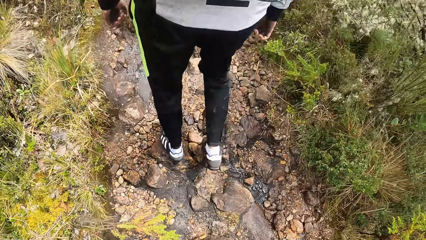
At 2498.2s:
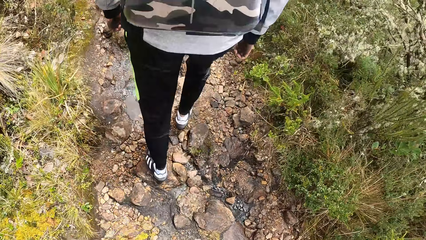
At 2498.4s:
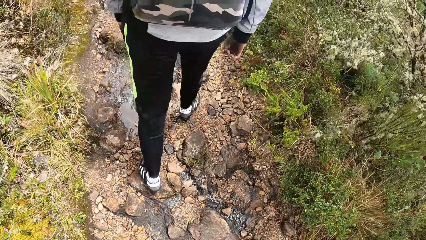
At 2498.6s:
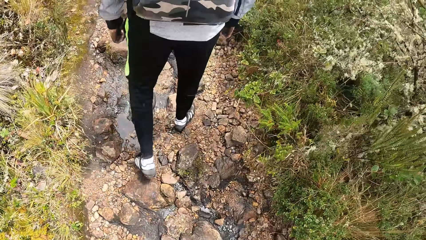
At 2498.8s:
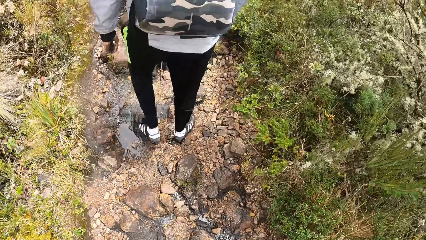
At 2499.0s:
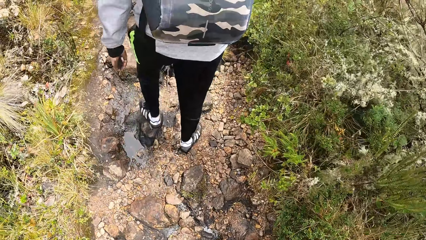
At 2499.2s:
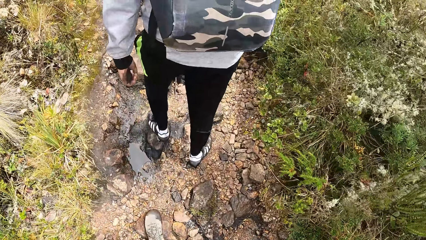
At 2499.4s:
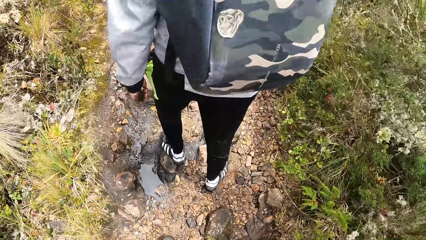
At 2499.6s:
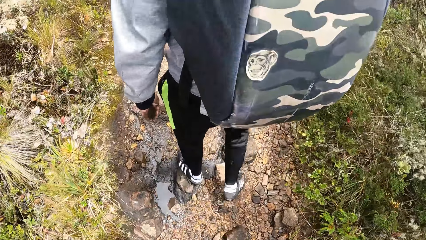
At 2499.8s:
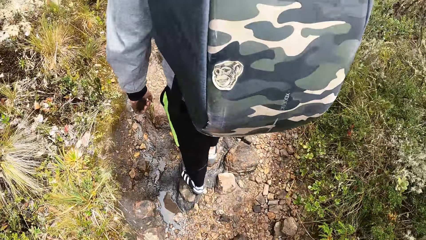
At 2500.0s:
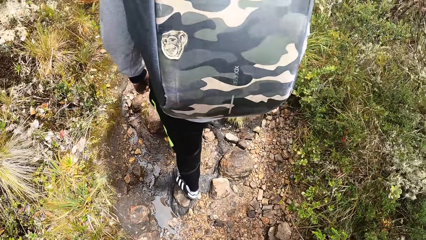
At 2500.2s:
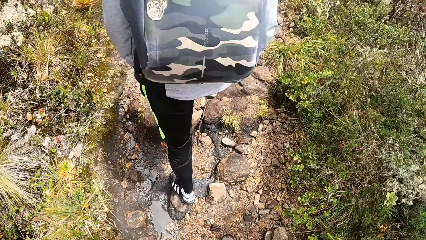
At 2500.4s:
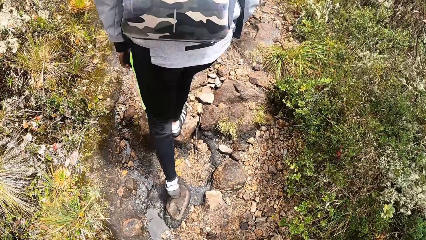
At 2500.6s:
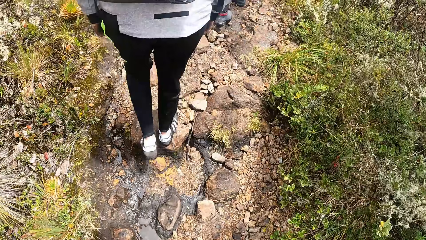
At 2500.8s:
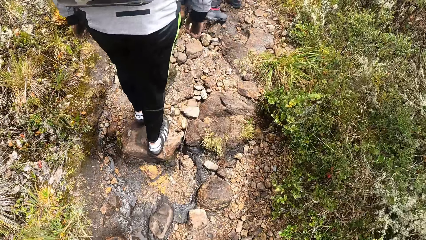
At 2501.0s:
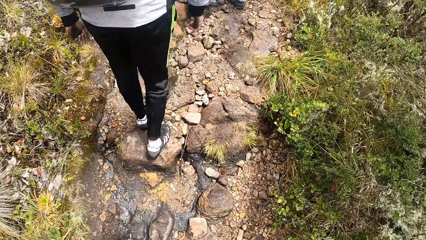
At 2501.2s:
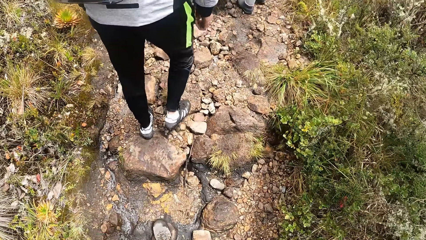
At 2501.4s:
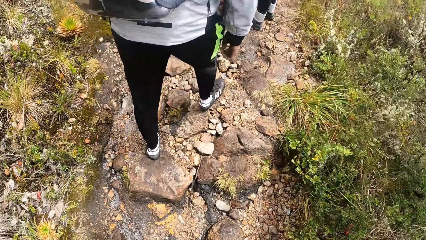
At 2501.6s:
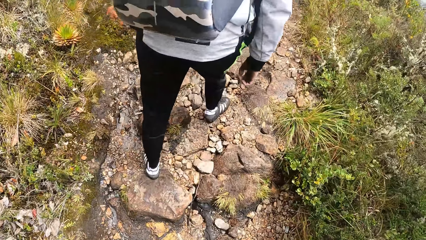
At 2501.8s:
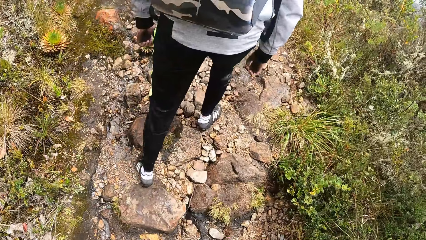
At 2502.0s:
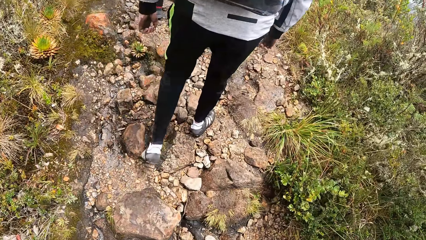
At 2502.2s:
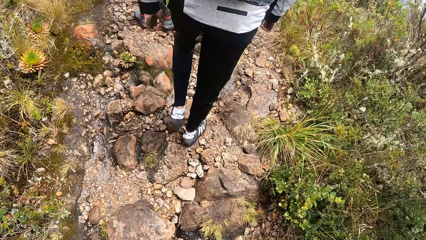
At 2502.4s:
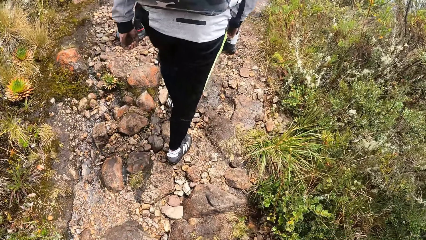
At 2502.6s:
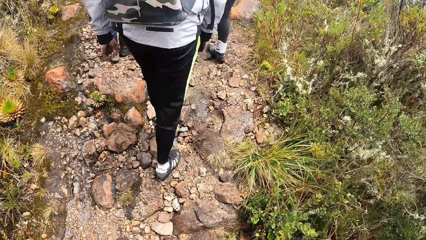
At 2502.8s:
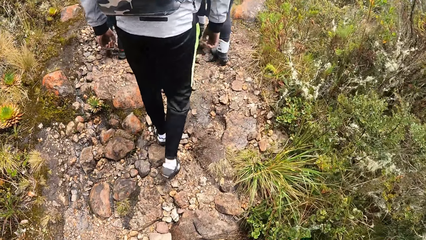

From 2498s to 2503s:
The camera wearer walks in the park.

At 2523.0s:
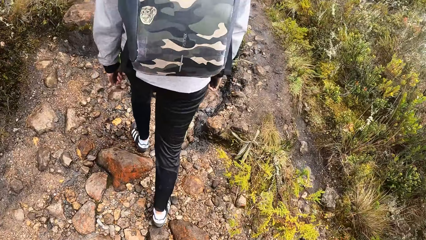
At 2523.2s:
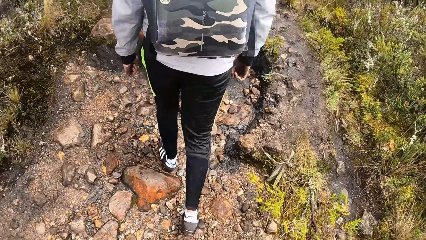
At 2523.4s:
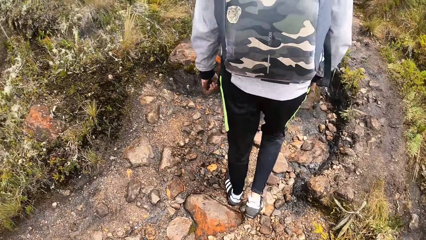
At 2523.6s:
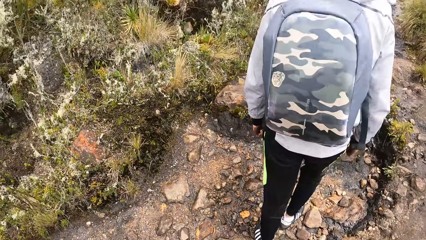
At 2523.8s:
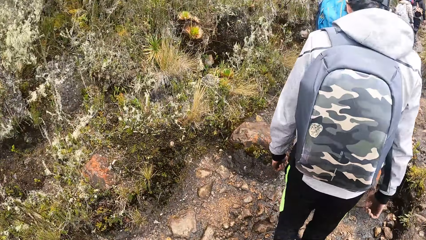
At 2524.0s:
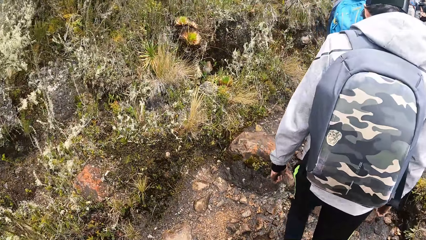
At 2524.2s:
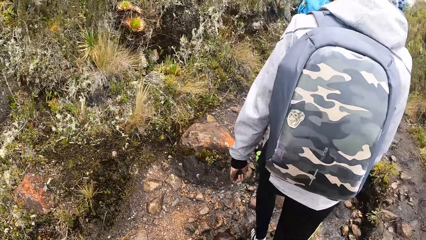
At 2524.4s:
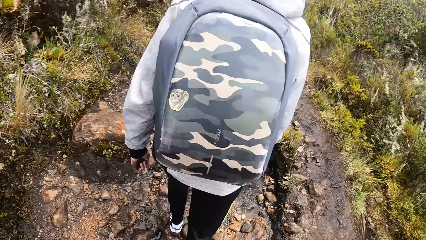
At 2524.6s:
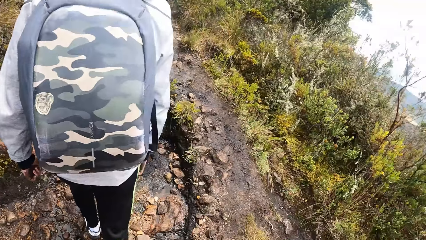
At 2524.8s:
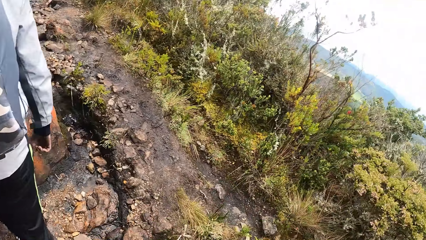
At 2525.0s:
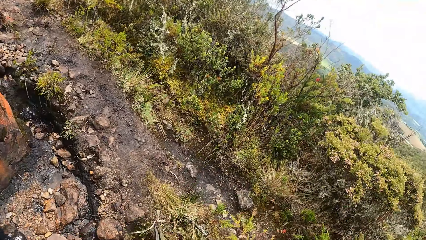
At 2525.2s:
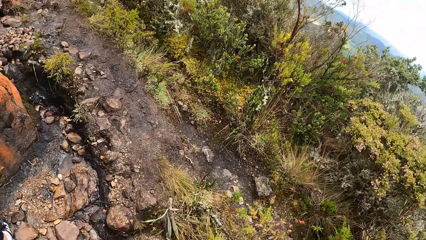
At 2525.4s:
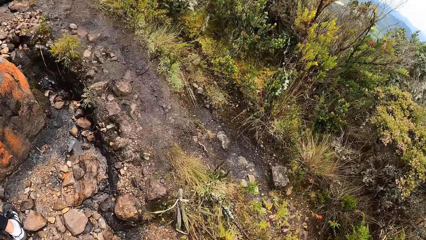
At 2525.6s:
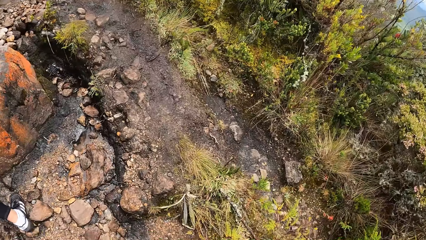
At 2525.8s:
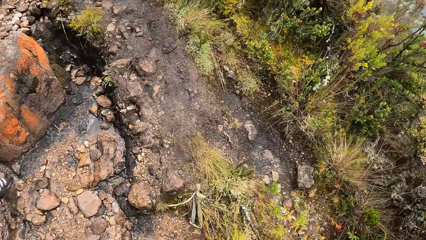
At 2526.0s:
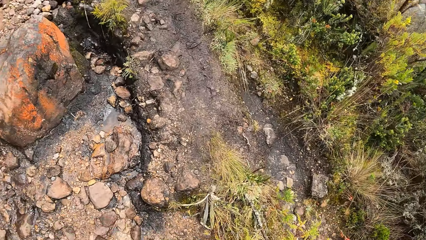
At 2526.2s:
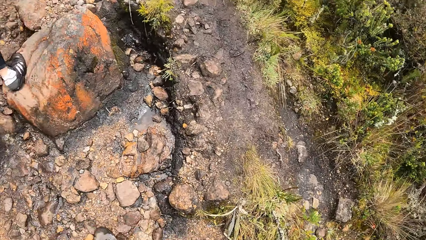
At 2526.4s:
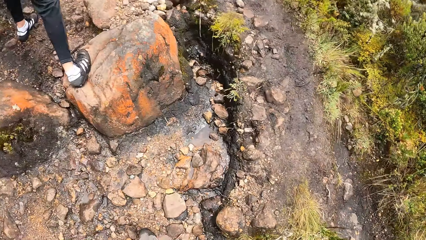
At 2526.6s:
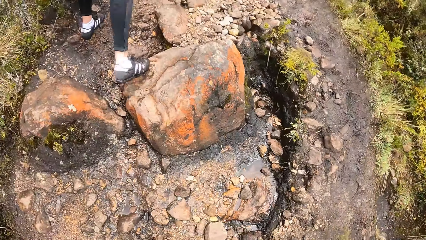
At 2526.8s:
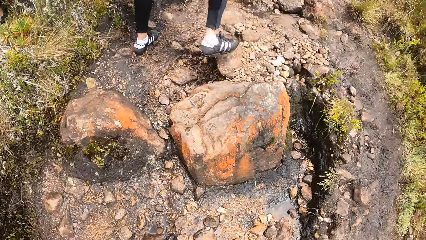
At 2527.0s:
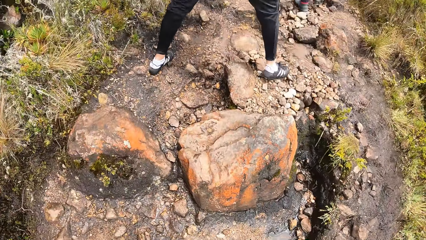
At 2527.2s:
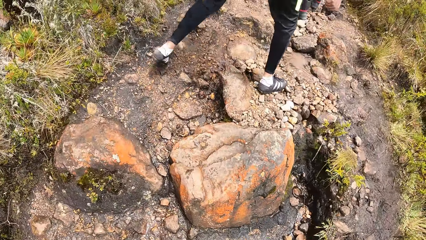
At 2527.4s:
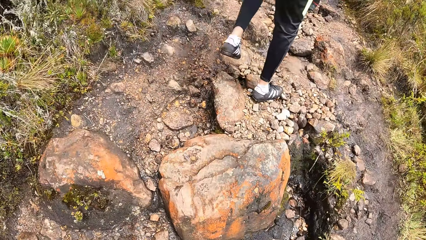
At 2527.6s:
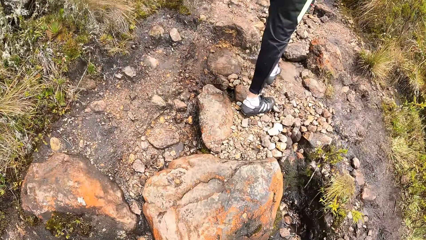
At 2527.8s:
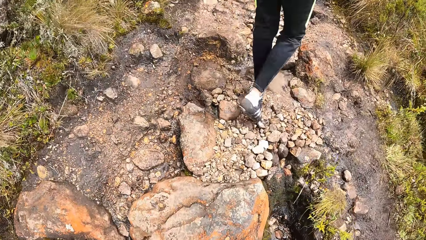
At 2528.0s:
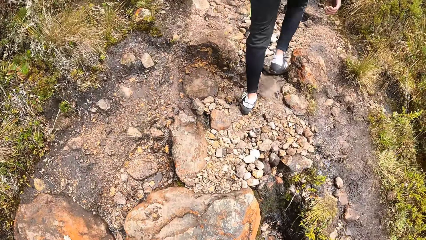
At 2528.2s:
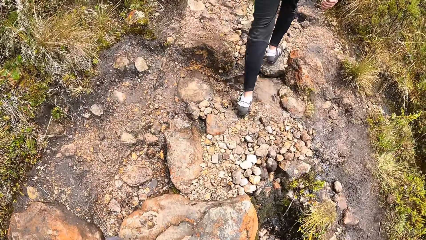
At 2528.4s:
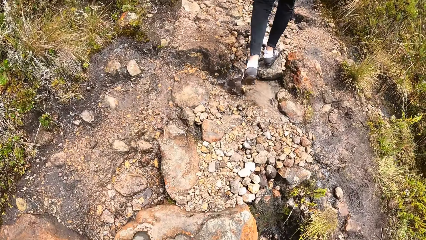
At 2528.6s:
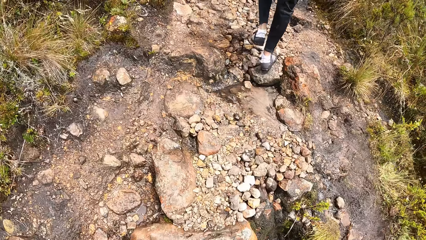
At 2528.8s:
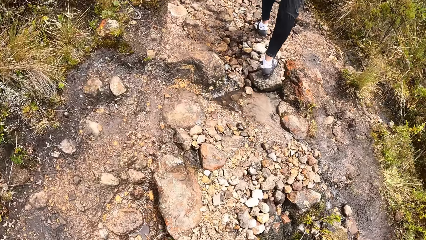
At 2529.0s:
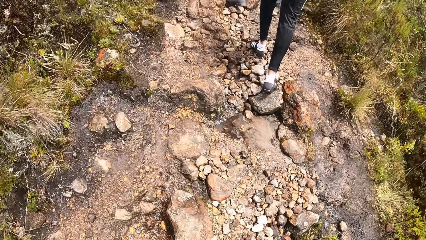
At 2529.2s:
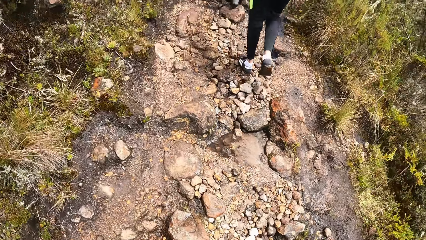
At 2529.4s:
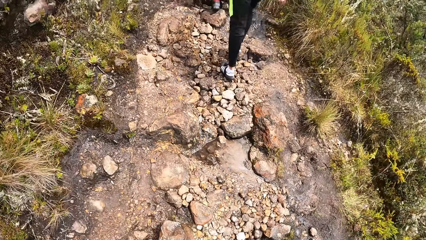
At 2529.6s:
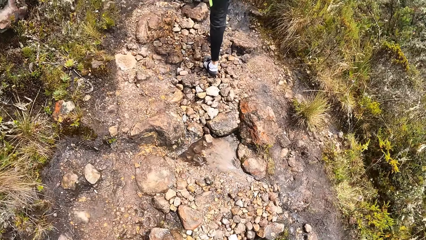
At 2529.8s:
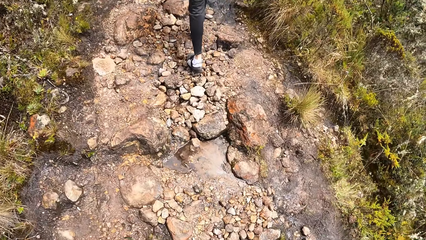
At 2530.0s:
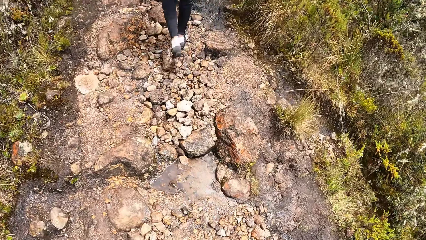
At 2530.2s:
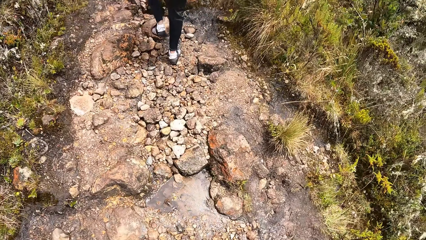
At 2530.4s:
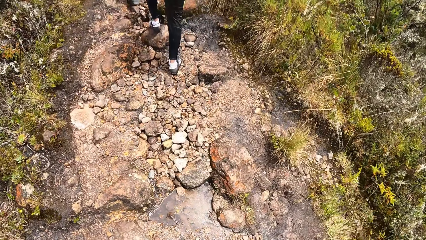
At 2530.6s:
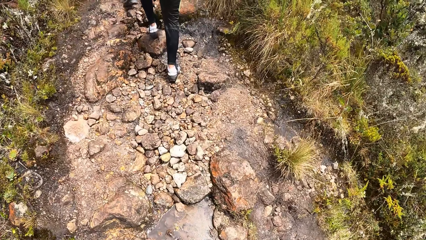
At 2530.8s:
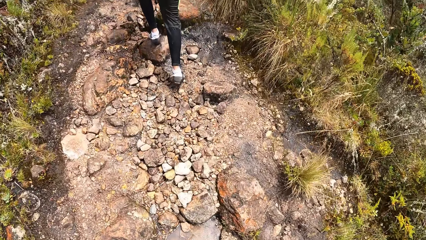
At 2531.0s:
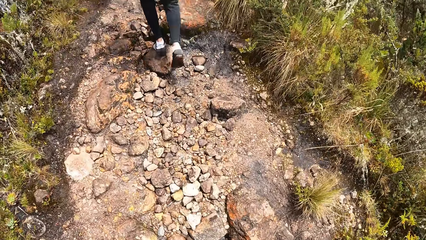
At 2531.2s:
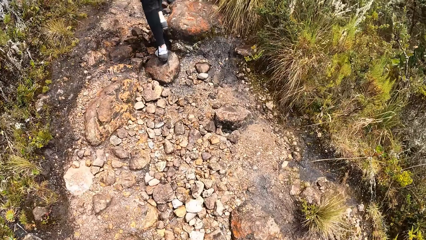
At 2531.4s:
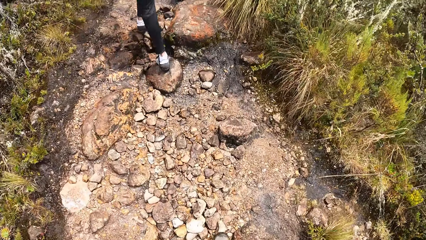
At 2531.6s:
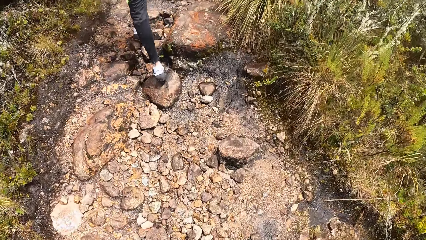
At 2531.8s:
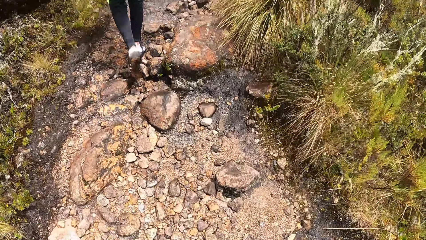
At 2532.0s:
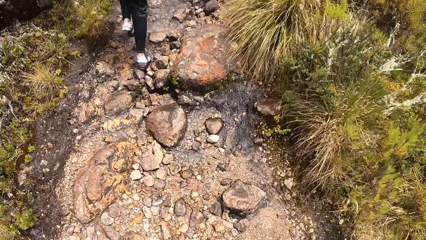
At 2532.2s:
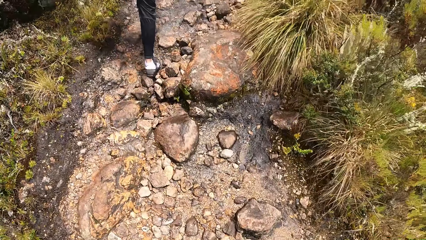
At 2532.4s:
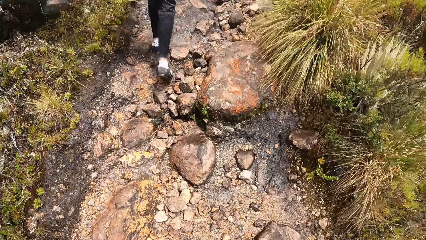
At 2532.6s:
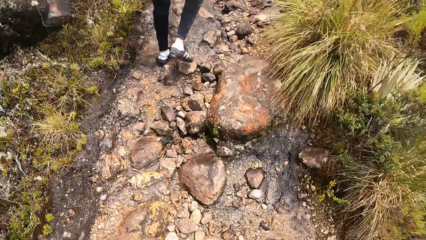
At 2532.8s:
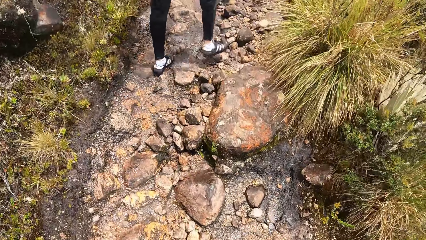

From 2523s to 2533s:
The camera wearer looks around. They walk in the park.
